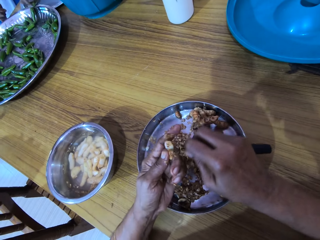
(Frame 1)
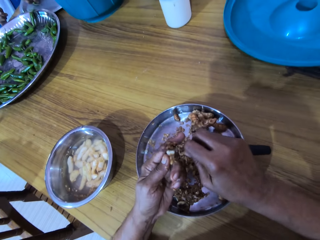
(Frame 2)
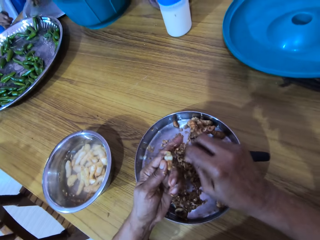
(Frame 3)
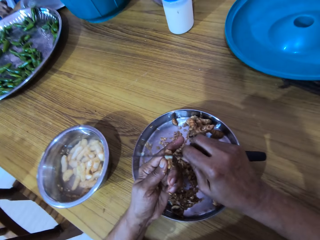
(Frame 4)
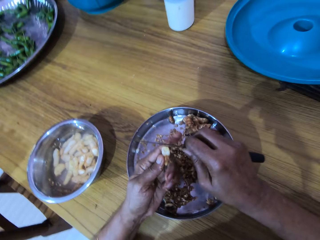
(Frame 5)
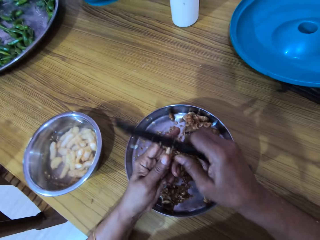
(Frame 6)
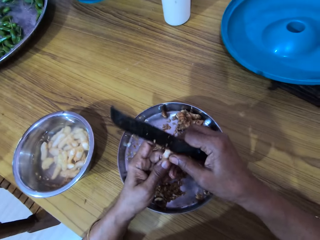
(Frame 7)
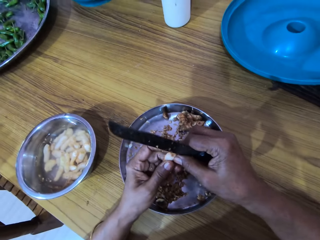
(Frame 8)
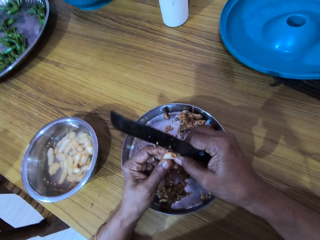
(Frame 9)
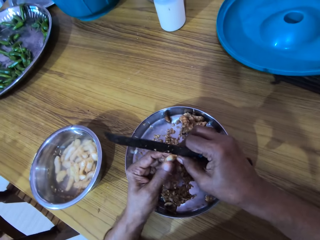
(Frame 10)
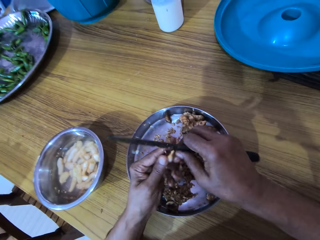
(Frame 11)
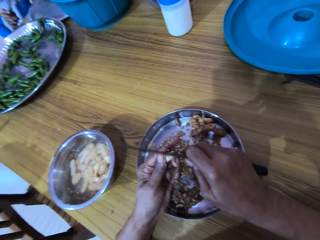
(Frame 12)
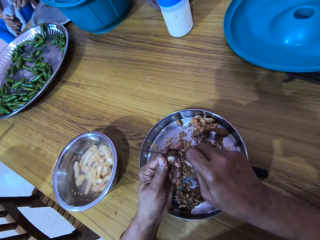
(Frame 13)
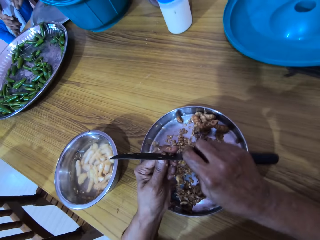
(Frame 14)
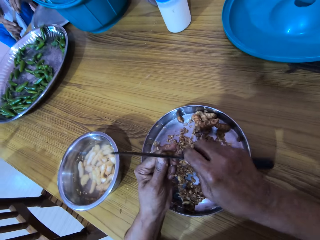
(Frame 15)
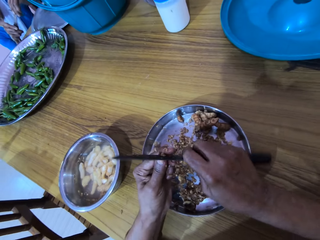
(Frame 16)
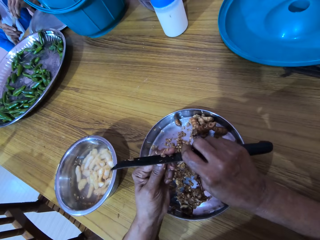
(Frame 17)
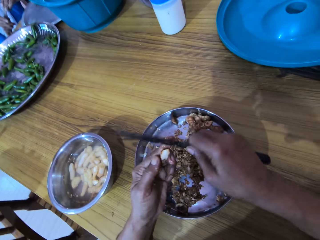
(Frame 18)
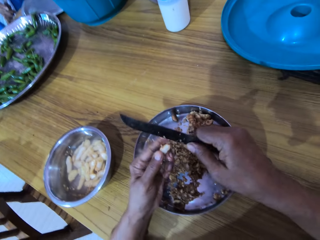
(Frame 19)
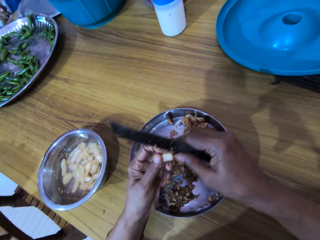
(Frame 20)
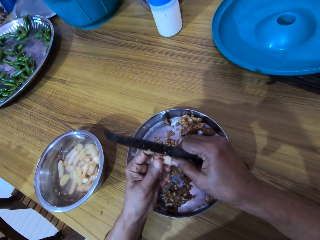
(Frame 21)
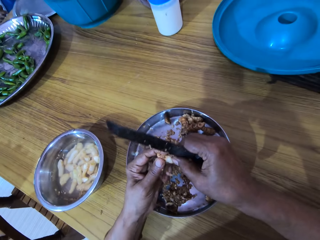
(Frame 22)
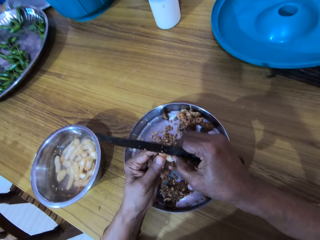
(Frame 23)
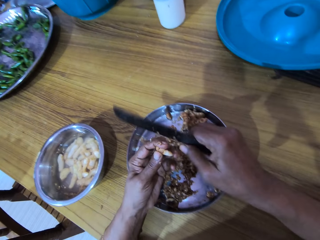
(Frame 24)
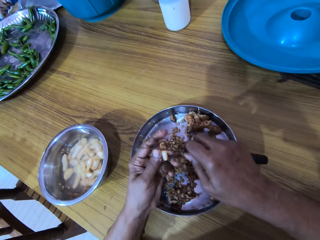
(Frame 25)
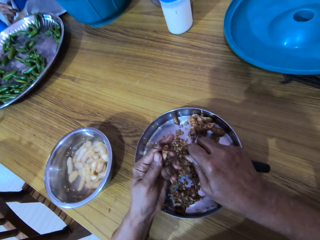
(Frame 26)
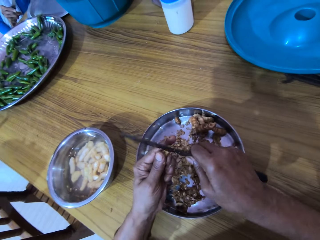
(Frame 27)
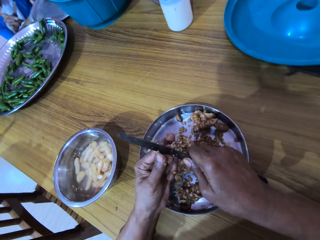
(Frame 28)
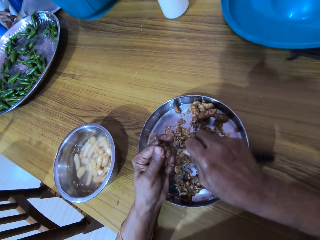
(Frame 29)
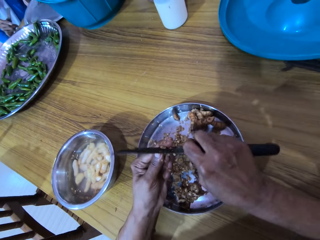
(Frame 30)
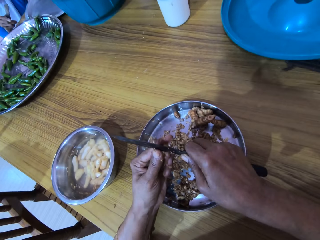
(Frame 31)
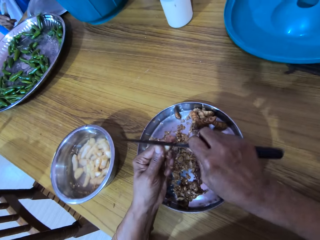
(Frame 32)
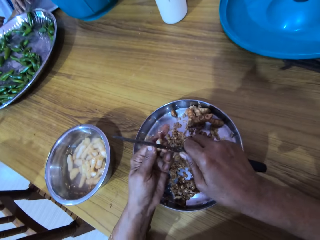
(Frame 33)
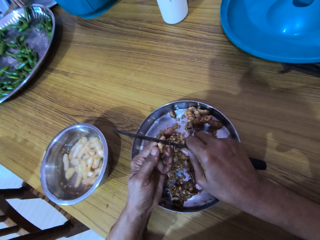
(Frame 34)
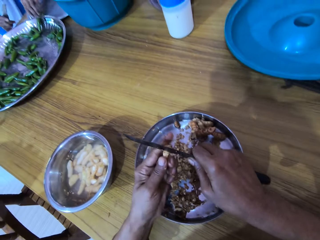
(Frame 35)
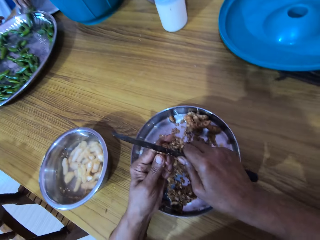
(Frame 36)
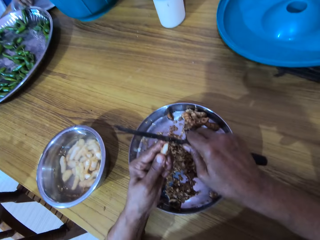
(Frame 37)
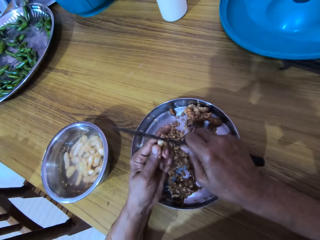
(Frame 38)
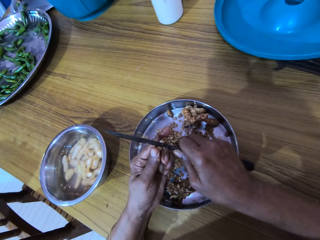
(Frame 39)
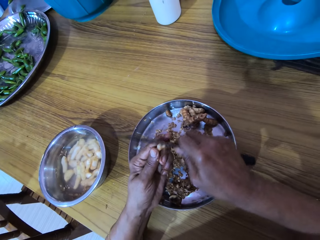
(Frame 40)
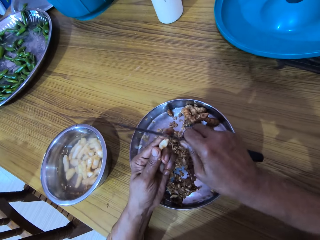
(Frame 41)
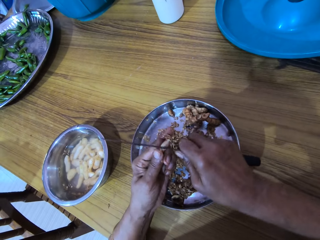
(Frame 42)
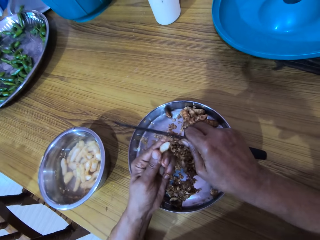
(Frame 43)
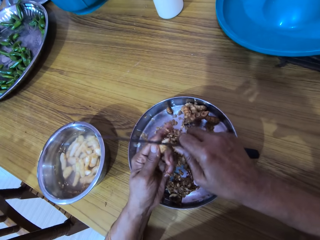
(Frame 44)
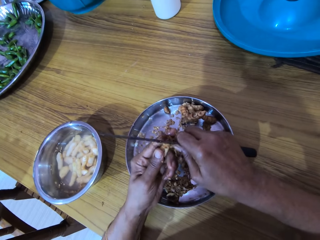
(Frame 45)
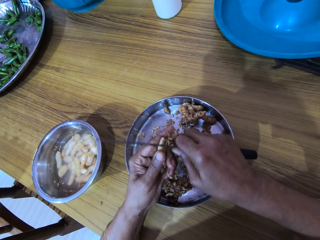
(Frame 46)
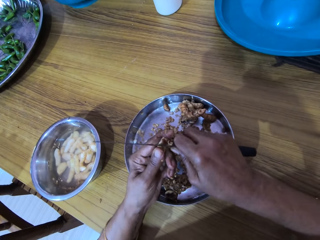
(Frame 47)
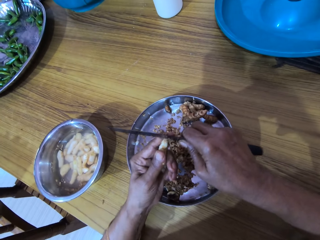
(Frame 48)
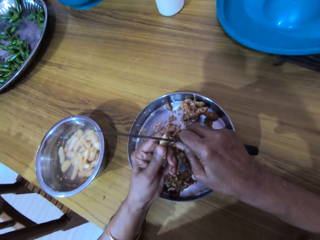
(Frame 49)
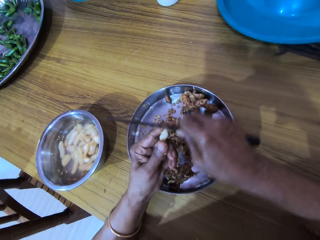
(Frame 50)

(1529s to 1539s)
The woman picks a chili pepper from the tray on the table with her left hand. The woman cuts the chili pepper in her left hand with the knife in her right hand. The camera wearer peels the ginger in her left hand with her right hand. She peels the ginger in her left hand with the knife in her right hand. The woman picks the chili pepper from the tray on the table with her left hand.

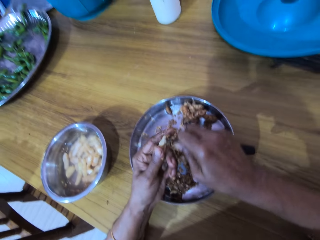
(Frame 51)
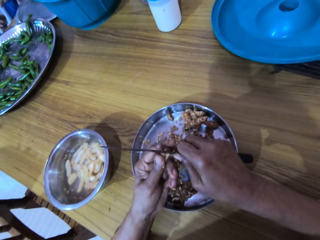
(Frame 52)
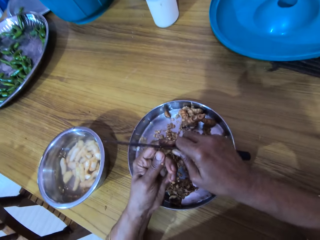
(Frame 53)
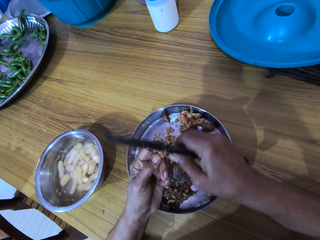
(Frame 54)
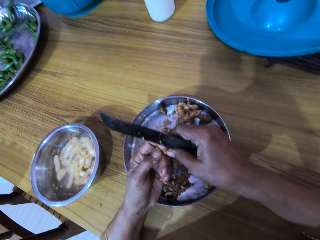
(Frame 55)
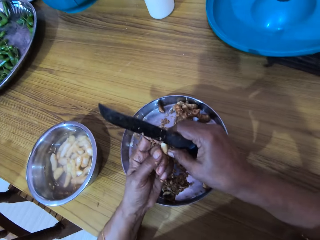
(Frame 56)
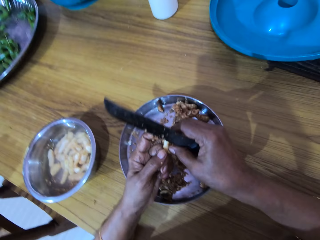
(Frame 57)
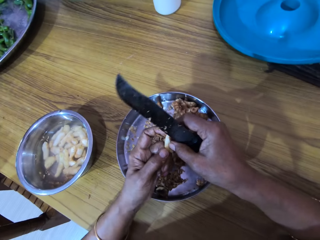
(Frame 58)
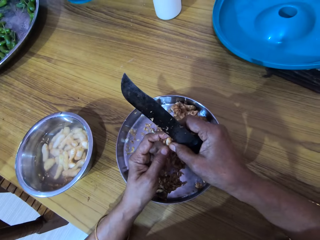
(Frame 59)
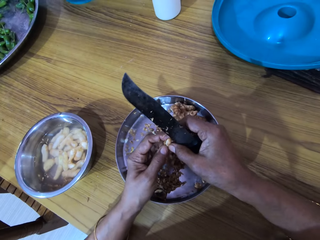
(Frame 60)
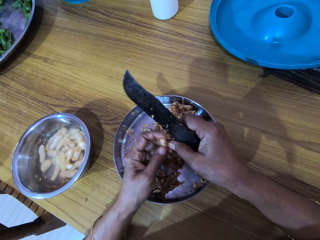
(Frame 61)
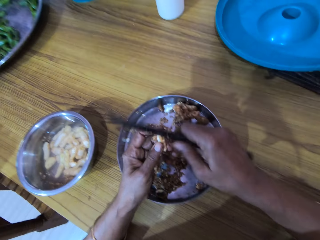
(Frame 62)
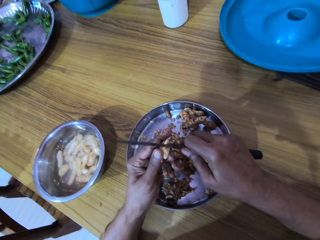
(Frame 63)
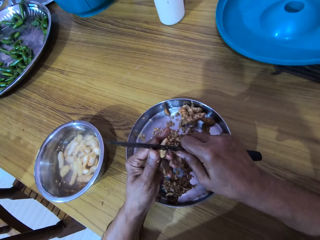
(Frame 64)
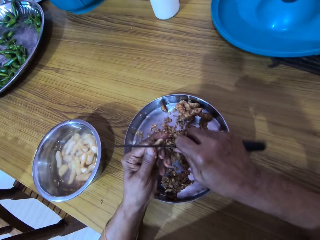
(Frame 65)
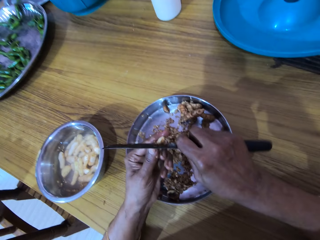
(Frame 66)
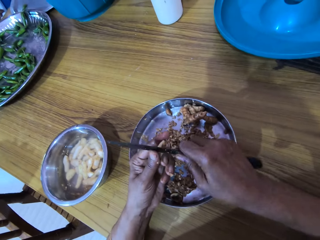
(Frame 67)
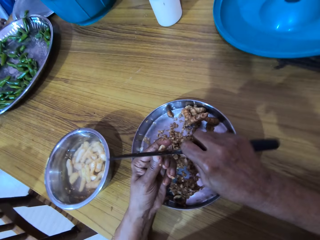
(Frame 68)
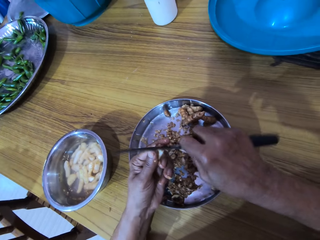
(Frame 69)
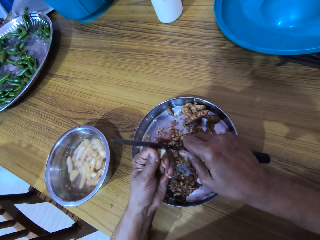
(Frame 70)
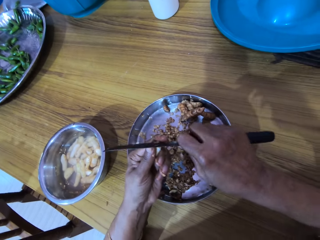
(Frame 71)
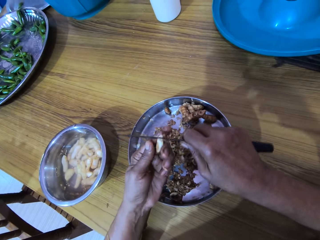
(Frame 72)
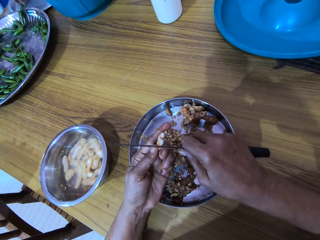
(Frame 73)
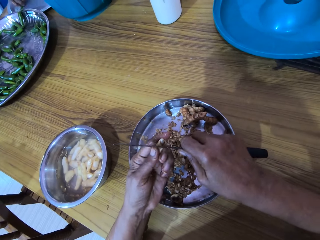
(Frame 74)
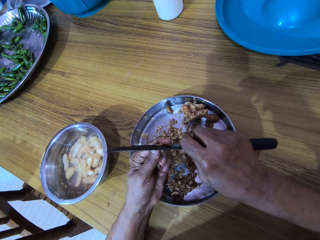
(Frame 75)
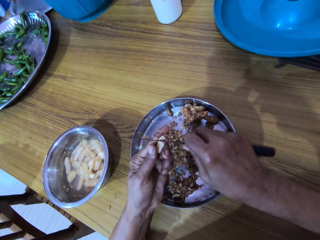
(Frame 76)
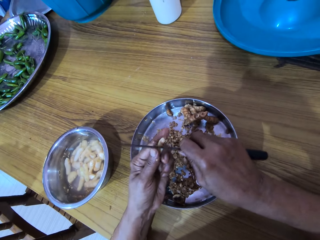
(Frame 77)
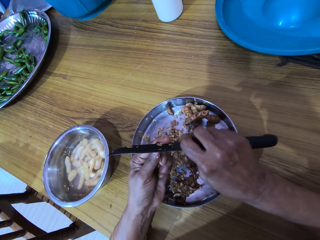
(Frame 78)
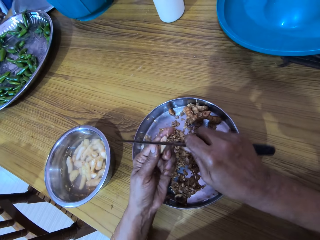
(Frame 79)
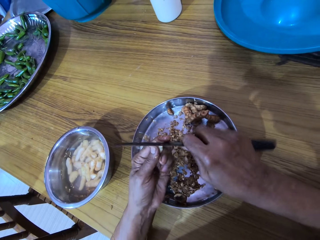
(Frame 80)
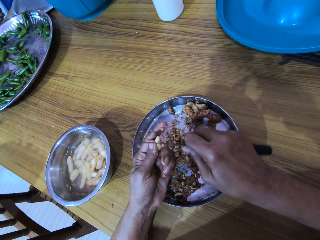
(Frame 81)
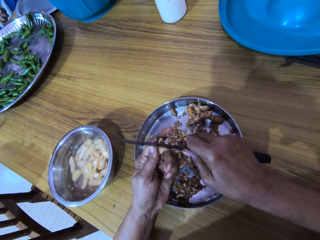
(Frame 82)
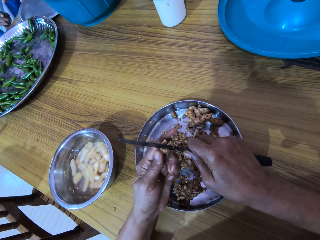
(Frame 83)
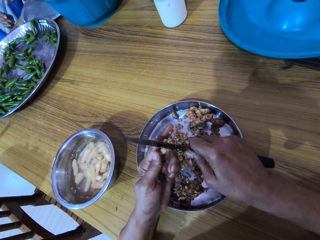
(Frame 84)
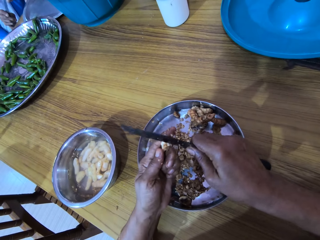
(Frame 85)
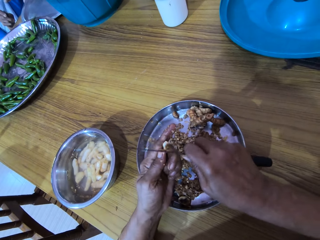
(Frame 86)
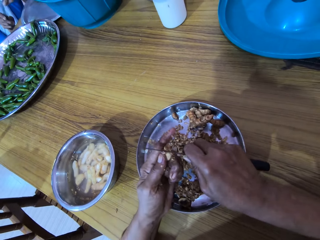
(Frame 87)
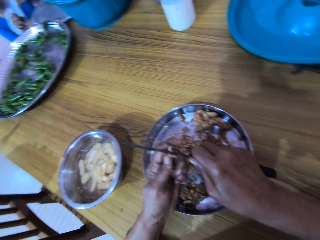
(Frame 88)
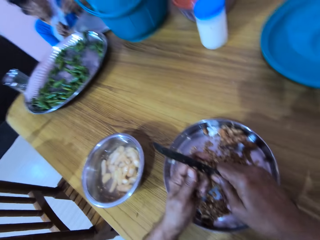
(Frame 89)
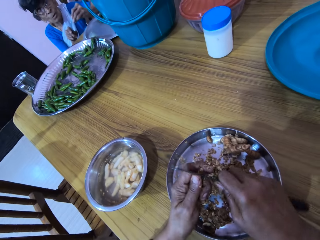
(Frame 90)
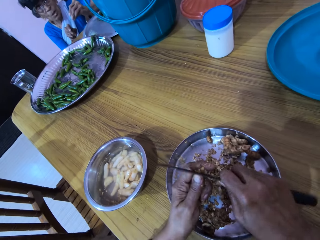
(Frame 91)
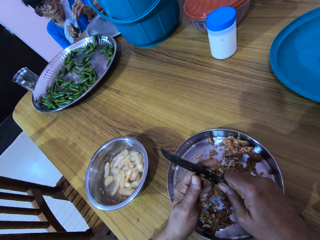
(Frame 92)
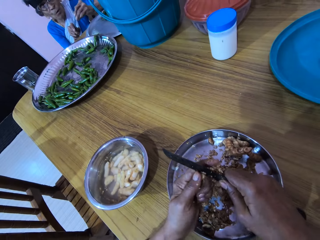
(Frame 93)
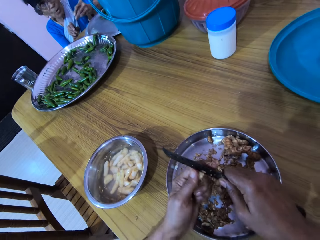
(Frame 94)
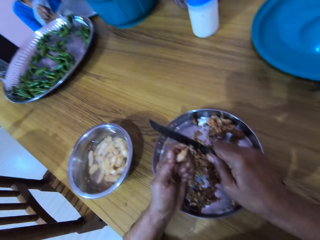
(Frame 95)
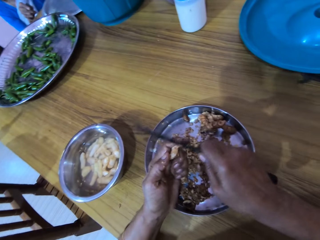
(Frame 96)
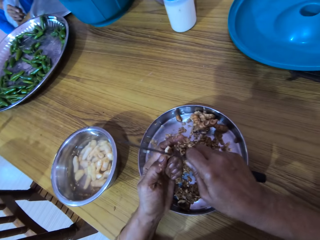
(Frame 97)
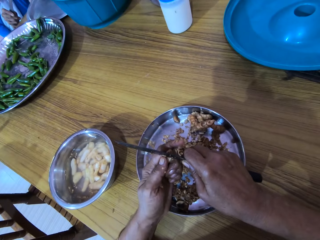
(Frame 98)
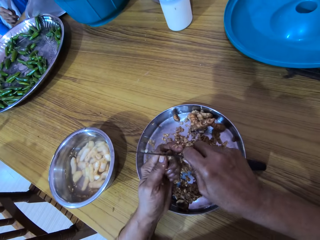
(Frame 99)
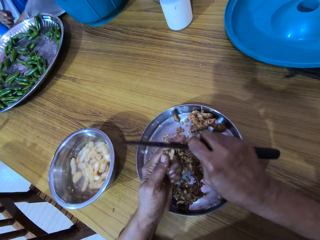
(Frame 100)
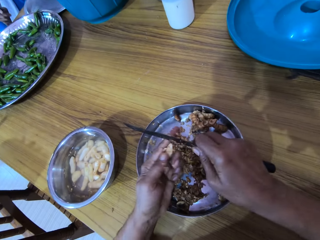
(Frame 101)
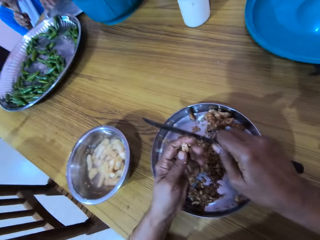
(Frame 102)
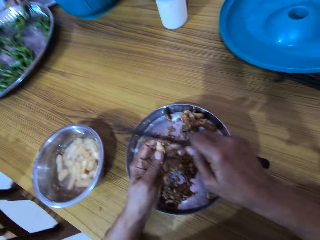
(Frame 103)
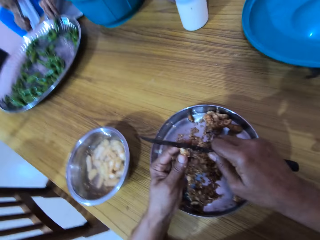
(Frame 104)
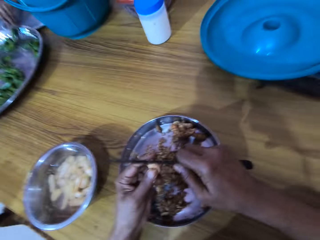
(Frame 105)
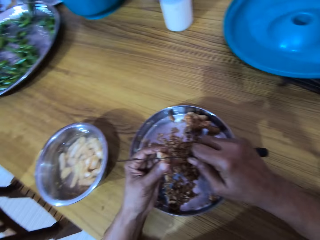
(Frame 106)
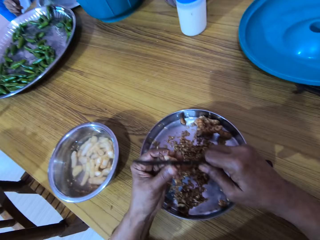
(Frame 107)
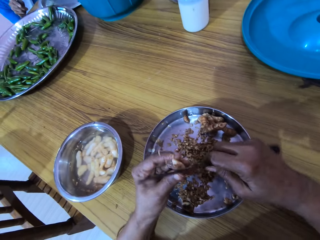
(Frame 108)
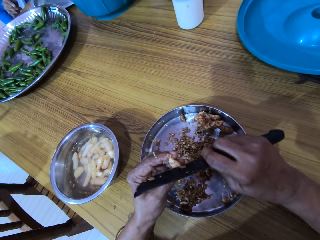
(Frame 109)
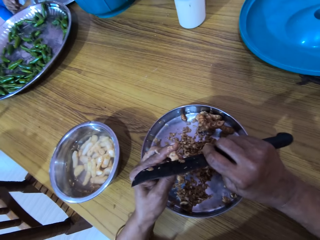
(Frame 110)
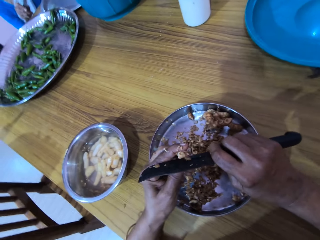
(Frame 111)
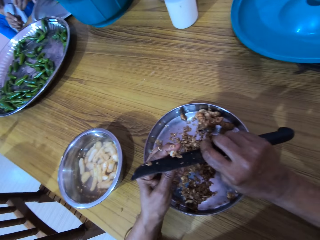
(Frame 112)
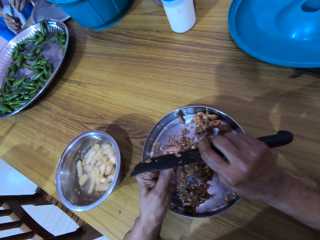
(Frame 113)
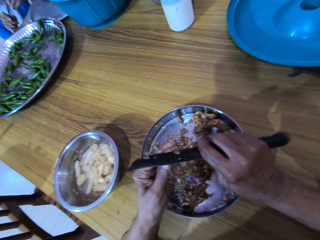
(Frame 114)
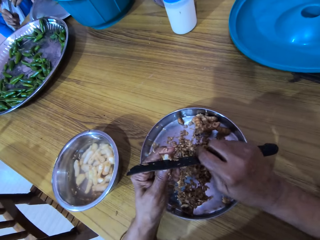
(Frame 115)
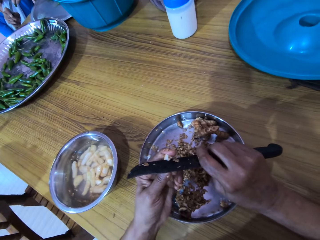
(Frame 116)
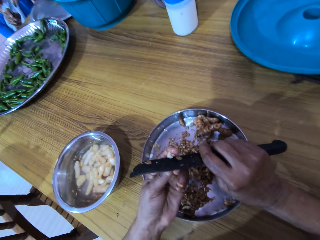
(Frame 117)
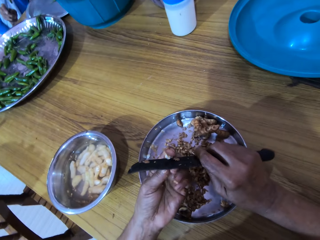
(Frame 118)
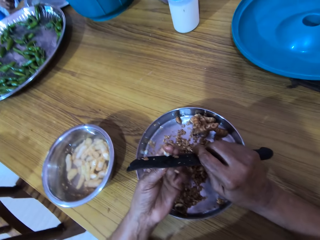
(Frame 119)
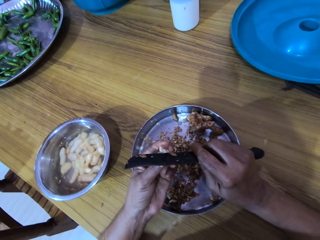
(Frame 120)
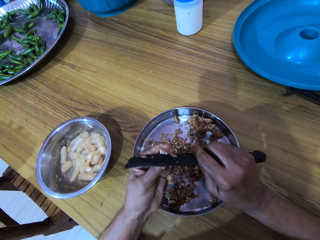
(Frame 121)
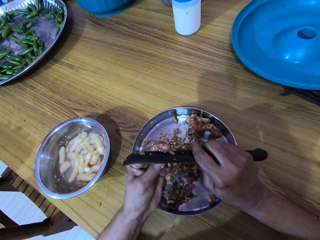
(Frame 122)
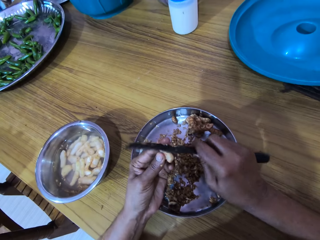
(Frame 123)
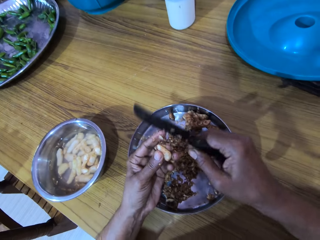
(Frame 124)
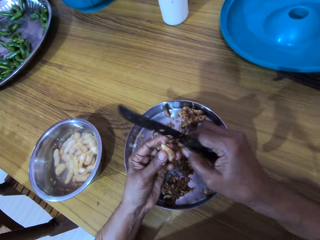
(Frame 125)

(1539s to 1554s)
The camera wearer holds the ginger with both hands. She peels the ginger in her left hand with the knife in her right hand. The woman picks a chili pepper from the tray on the table with her left hand. The woman cuts the chili pepper in her left hand with the knife in her right hand. The woman picks the chili pepper from the tray on the table with her left hand. The woman cuts the chili pepper in her left hand with the knife in her right hand.
